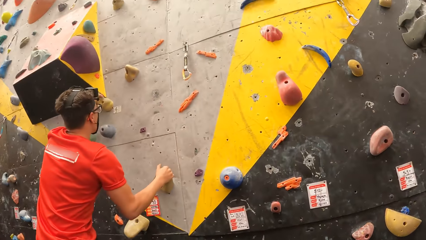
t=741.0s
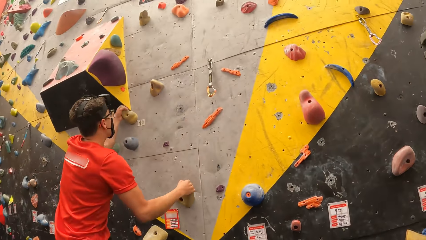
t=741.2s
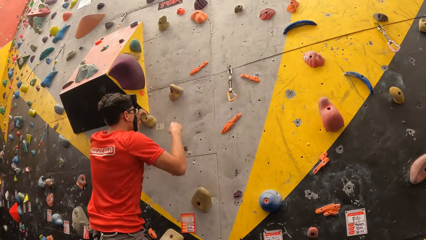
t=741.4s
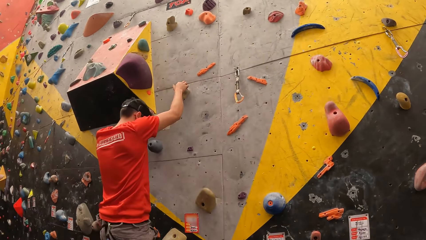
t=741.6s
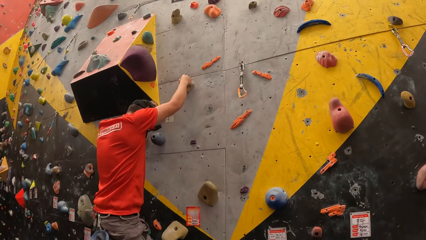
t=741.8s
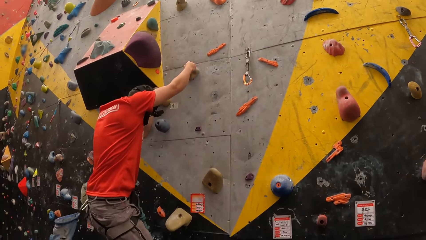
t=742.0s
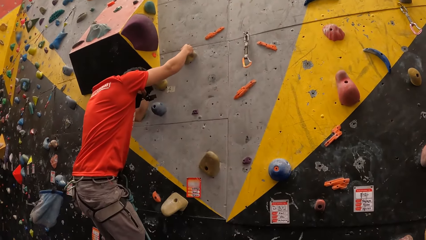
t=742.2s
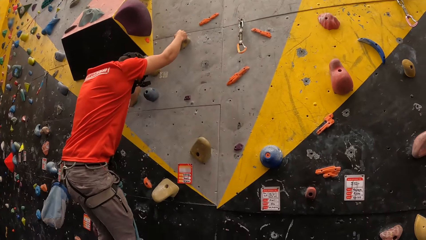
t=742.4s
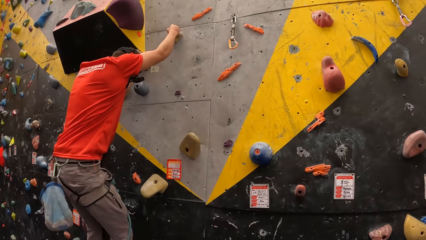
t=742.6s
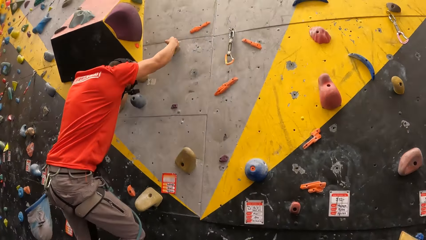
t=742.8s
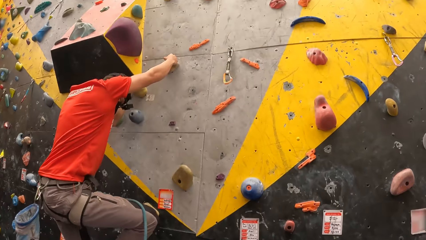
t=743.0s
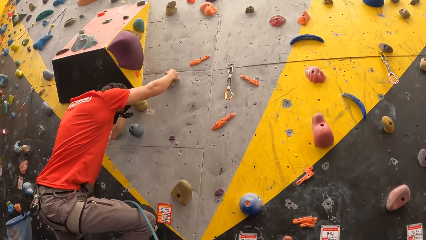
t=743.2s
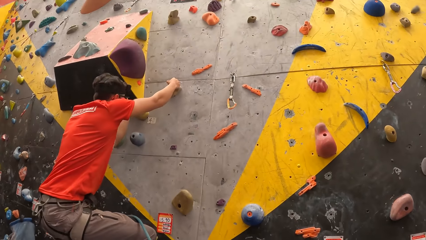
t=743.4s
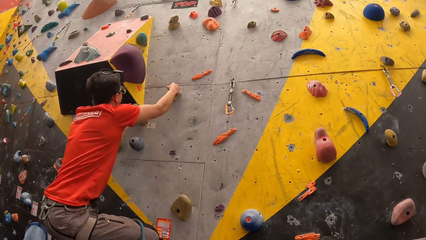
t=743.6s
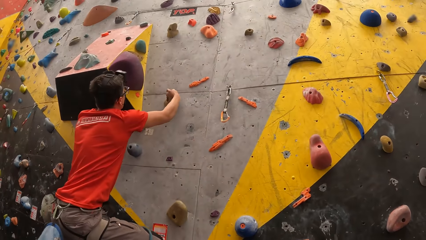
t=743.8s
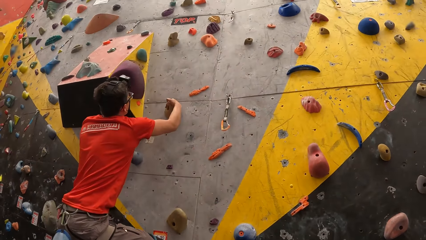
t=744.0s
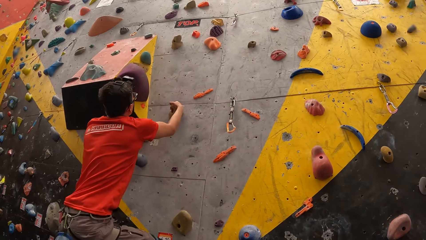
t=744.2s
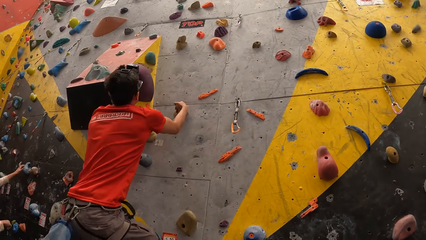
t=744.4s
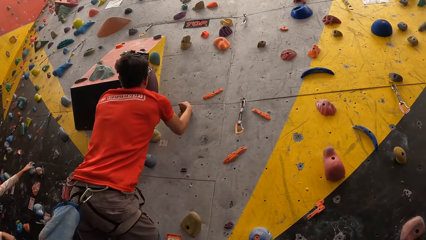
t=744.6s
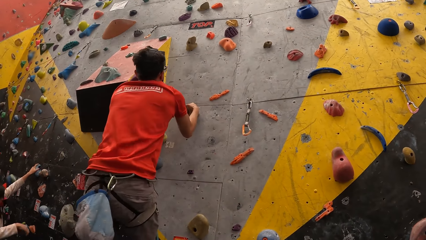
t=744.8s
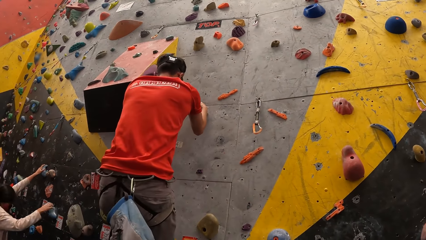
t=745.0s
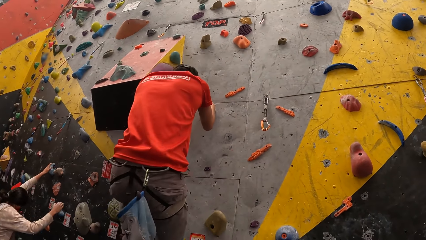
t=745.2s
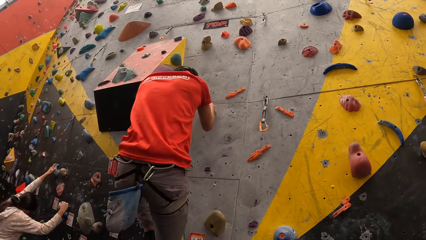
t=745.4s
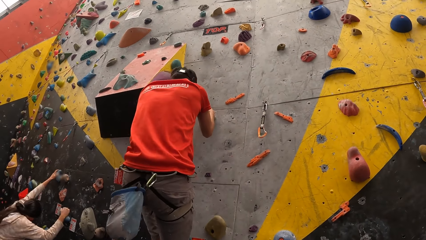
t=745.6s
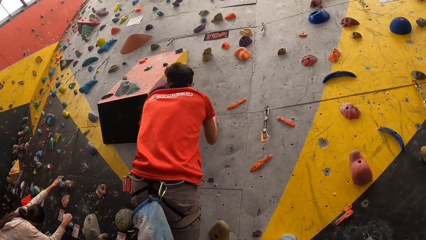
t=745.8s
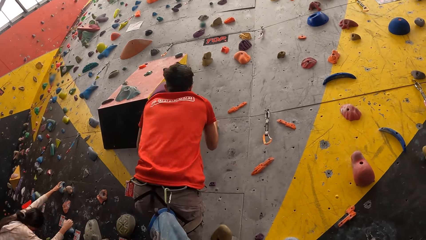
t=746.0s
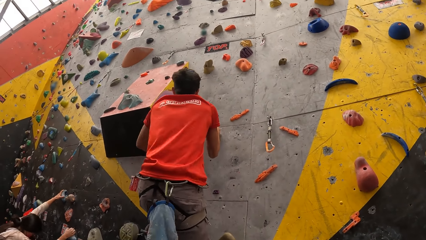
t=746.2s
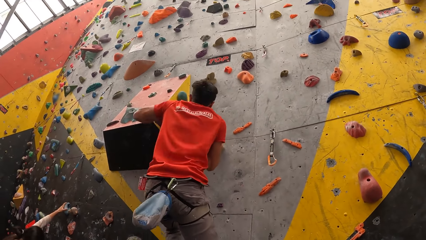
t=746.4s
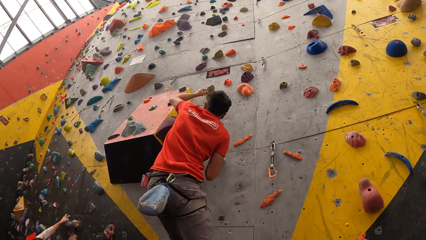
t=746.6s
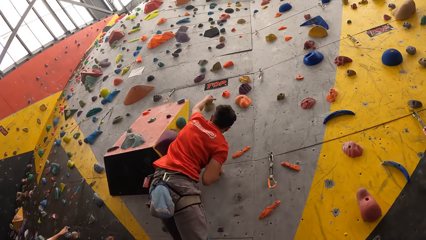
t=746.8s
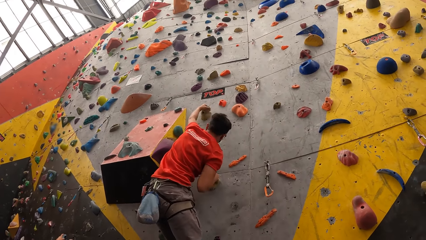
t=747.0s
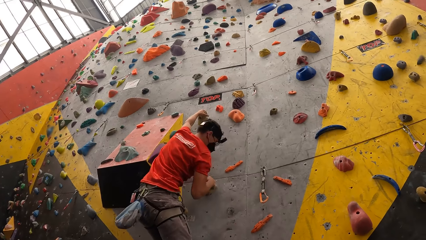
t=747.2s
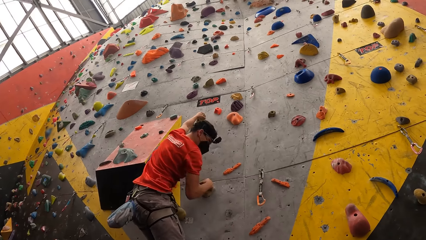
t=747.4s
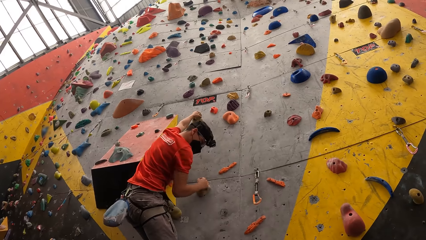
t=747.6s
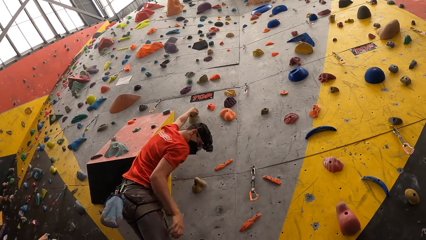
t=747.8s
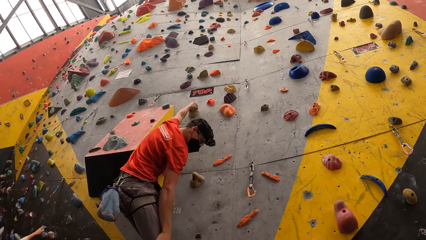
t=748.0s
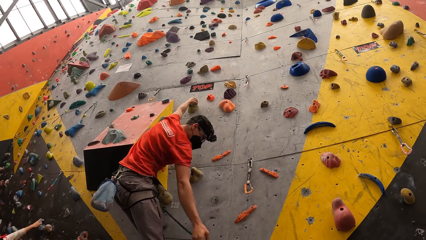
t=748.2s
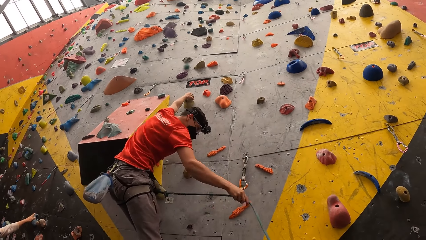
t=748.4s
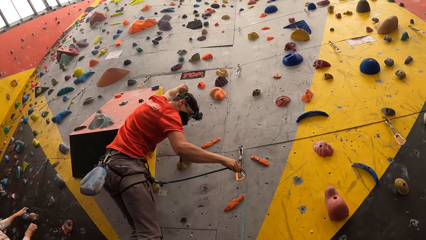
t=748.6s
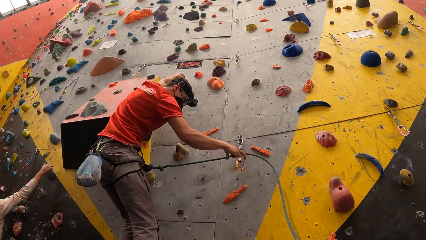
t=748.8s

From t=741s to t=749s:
A person climbs on the wall.

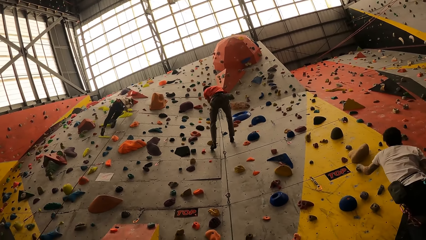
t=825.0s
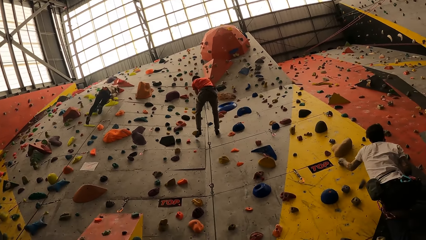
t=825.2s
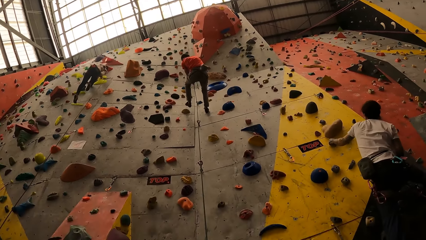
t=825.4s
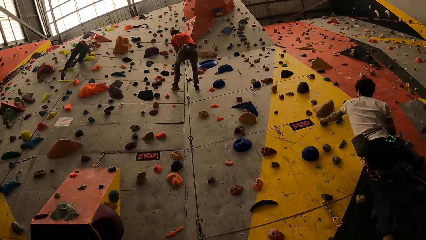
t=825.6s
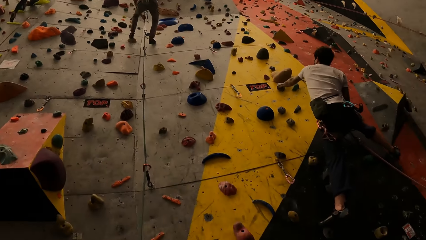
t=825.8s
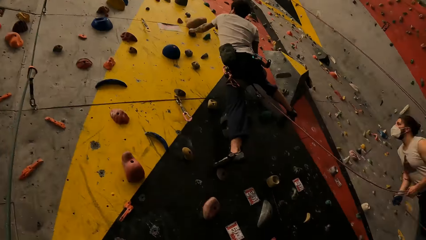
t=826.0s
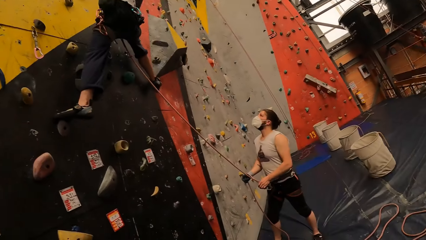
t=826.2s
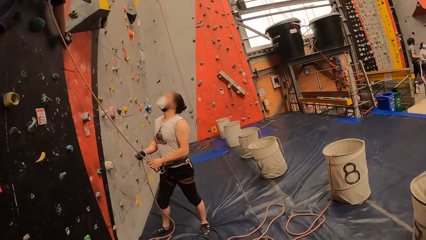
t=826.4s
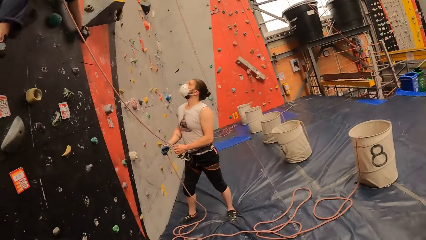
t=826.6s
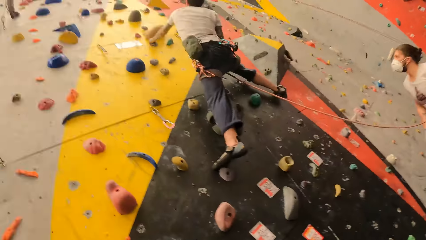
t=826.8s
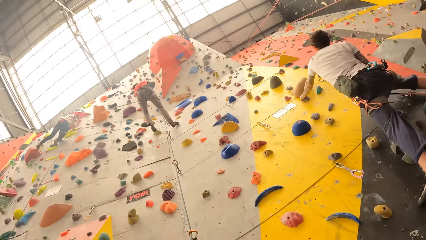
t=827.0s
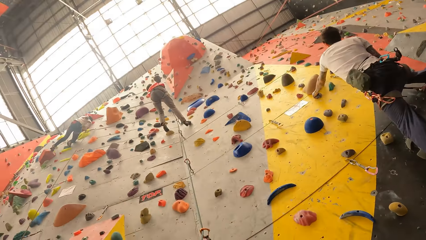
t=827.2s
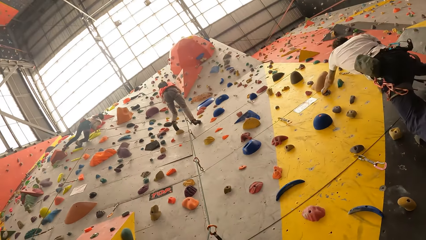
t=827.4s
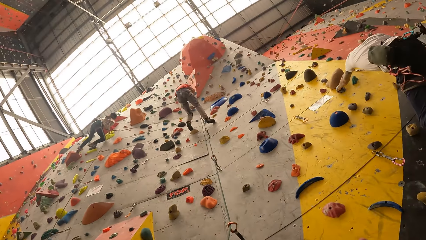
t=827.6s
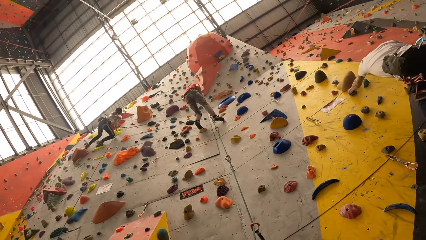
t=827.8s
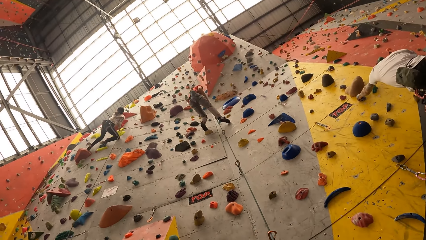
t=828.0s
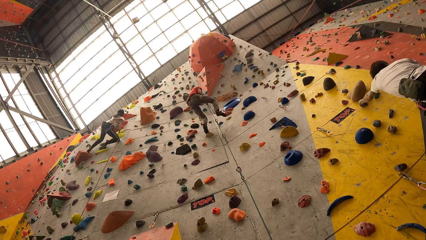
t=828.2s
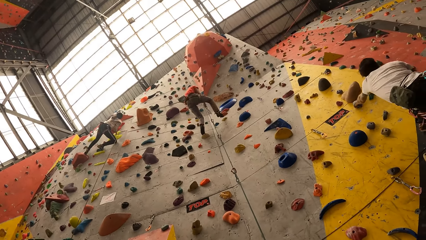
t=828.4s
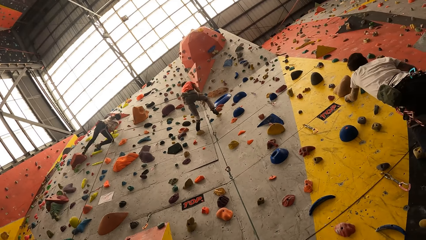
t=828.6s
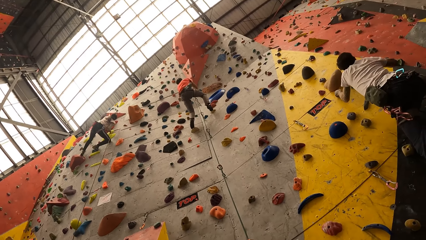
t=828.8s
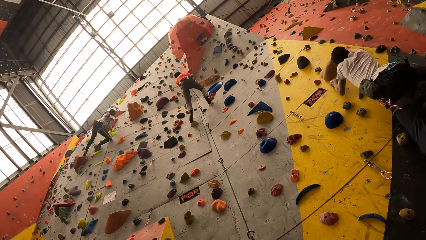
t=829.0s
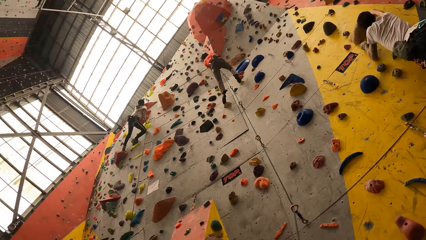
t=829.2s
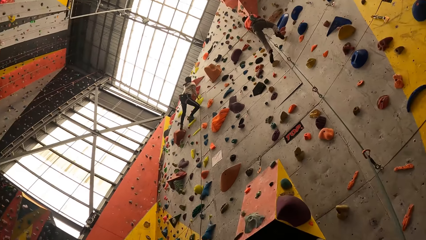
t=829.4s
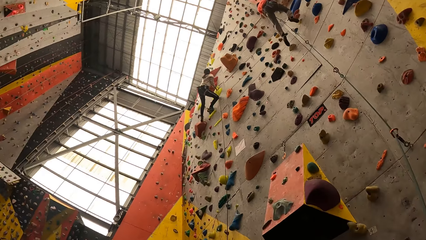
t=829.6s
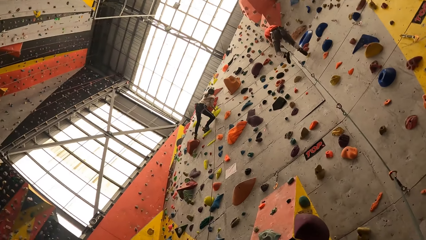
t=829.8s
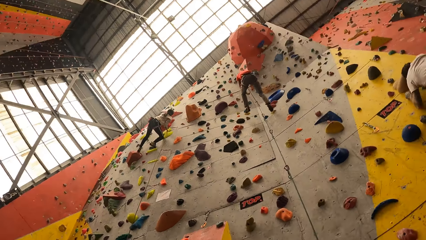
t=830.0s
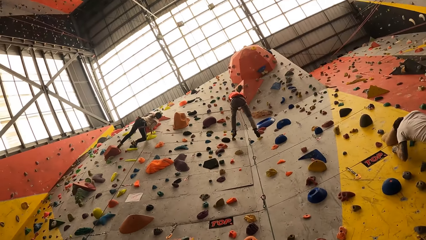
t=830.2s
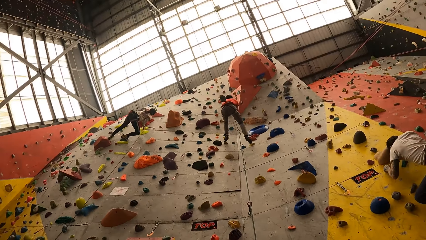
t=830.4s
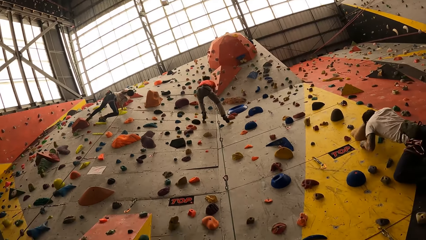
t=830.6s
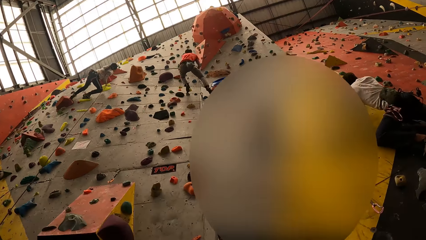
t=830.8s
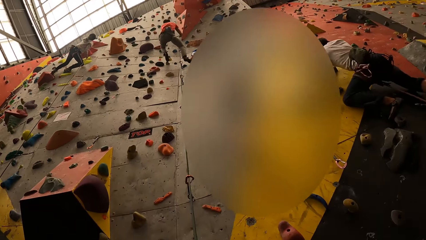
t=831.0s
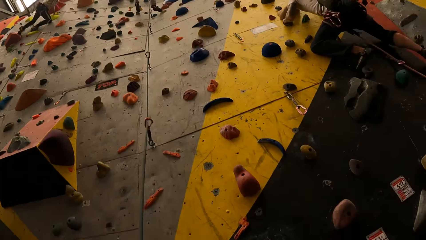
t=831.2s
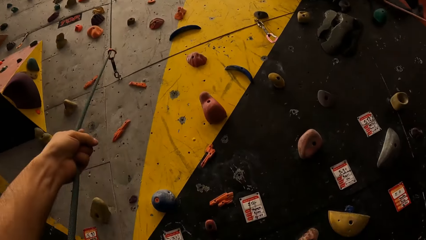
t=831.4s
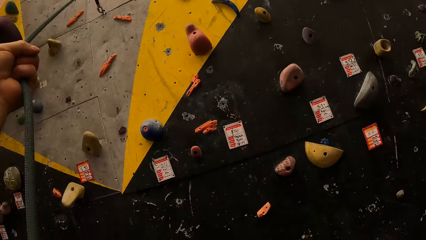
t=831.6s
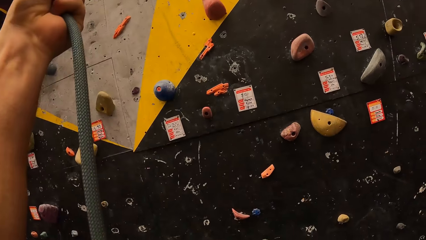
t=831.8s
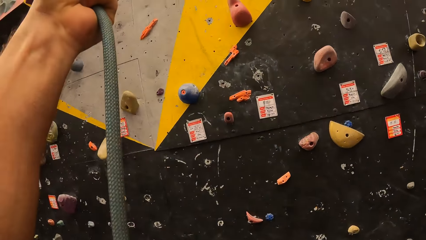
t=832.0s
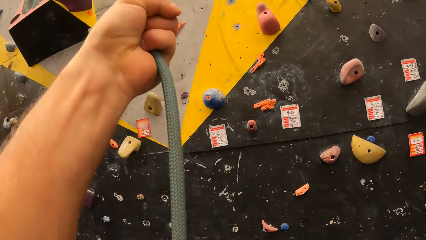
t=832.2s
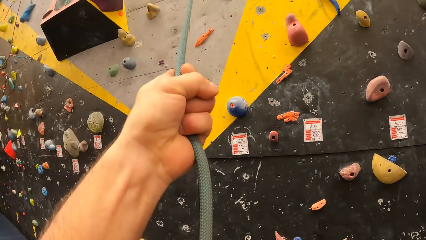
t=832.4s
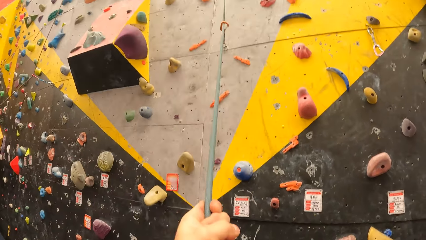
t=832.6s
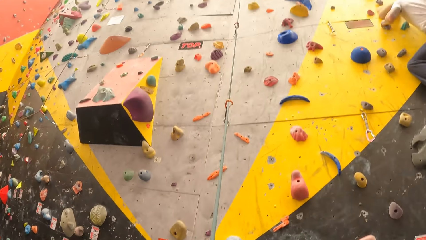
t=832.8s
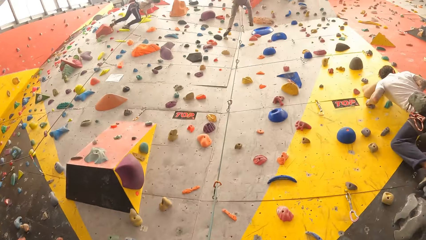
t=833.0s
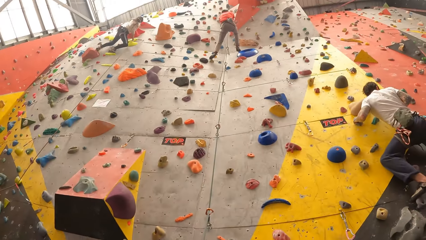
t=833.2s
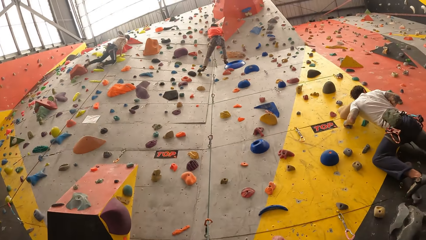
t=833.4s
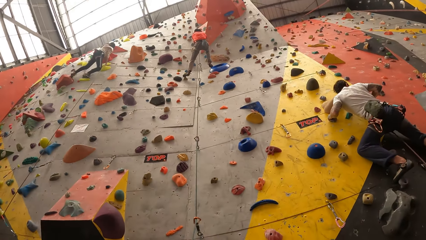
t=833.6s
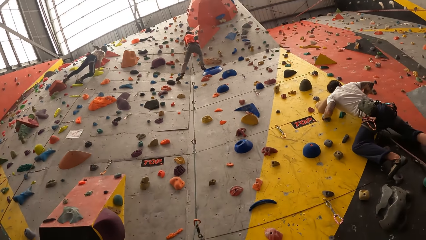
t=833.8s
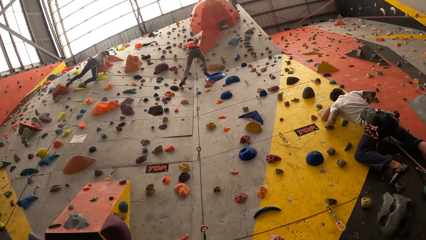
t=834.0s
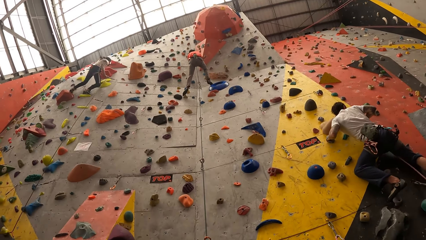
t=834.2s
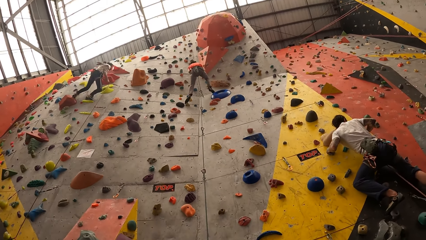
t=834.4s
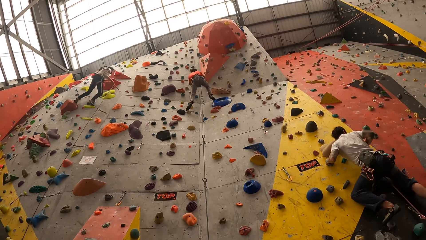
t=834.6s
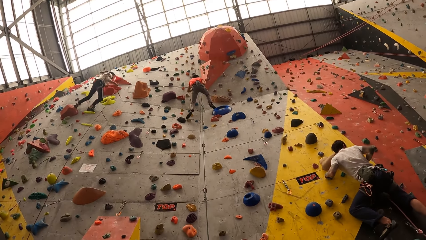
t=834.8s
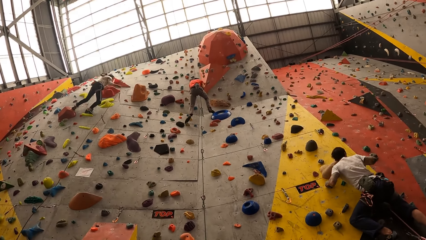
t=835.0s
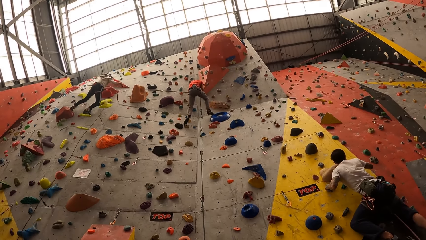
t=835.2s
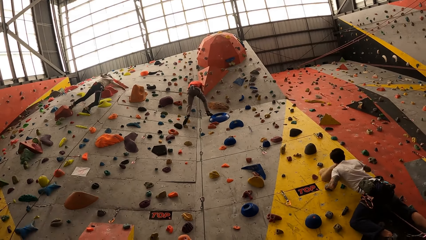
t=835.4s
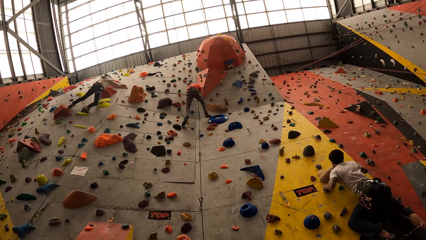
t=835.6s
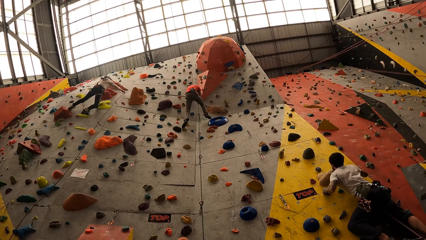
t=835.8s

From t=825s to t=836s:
A man holds a rope. The camera wearer looks aside, stares at the mountain climb and looks around. They hold the climbing rope with a hand. They look up the mountain climb.
